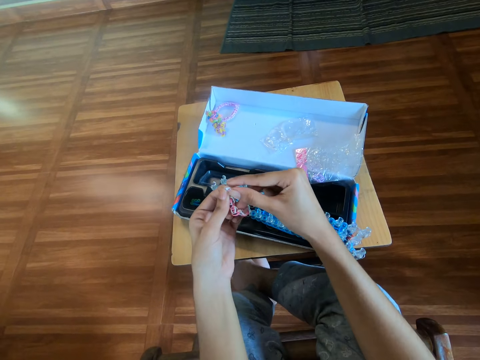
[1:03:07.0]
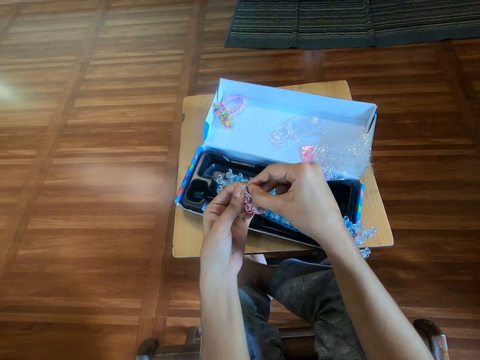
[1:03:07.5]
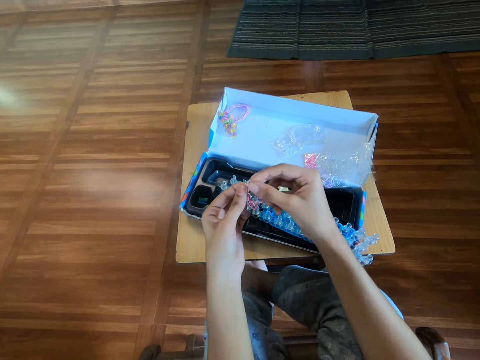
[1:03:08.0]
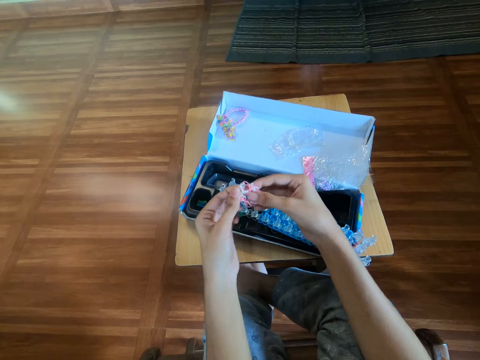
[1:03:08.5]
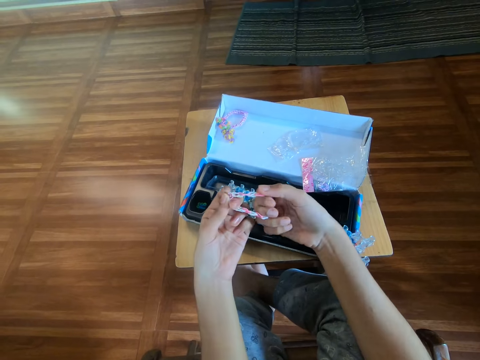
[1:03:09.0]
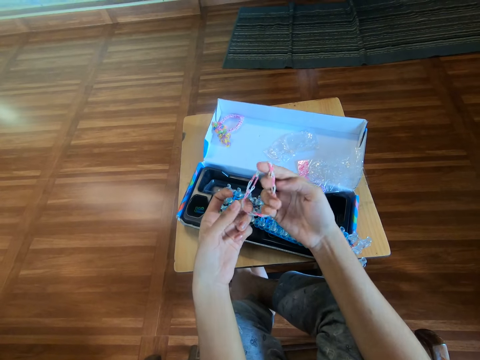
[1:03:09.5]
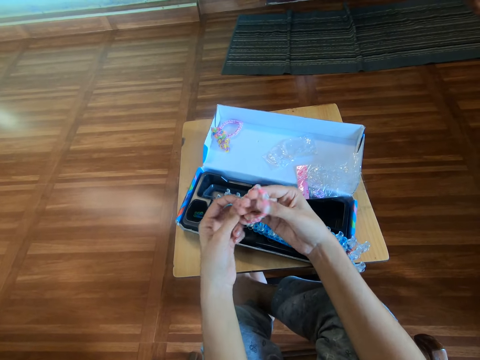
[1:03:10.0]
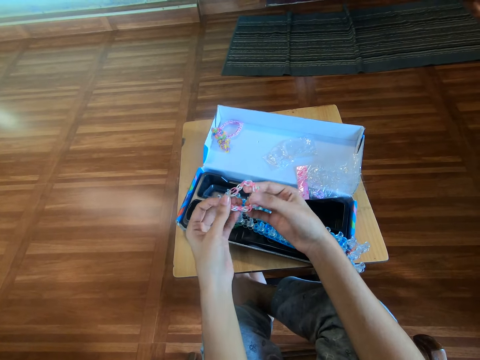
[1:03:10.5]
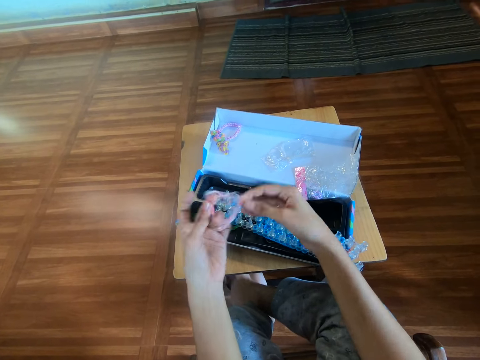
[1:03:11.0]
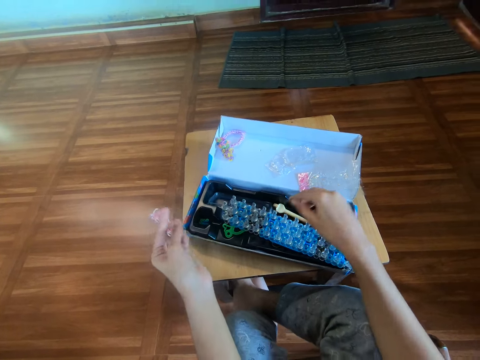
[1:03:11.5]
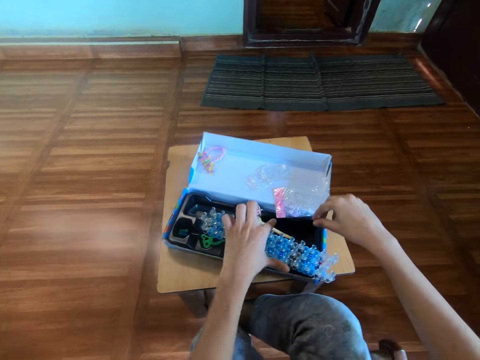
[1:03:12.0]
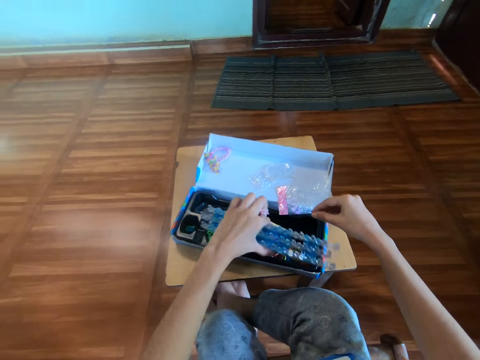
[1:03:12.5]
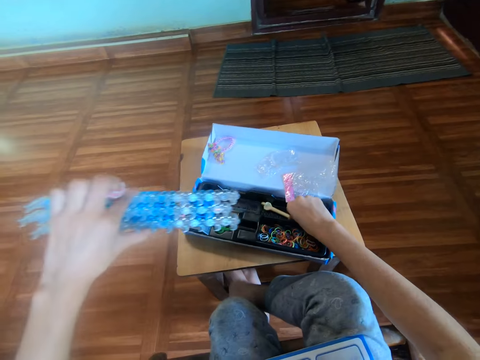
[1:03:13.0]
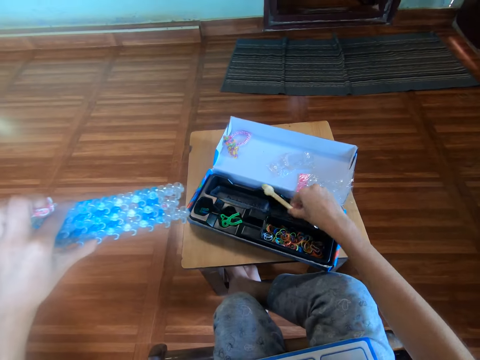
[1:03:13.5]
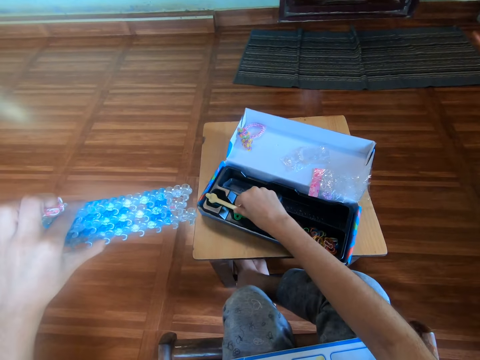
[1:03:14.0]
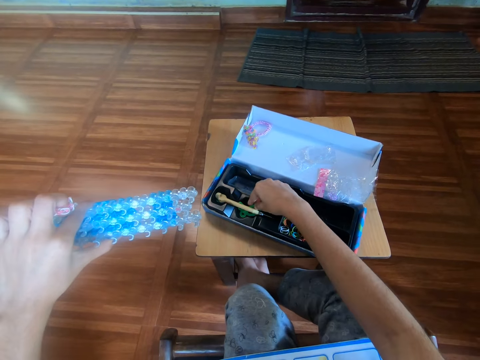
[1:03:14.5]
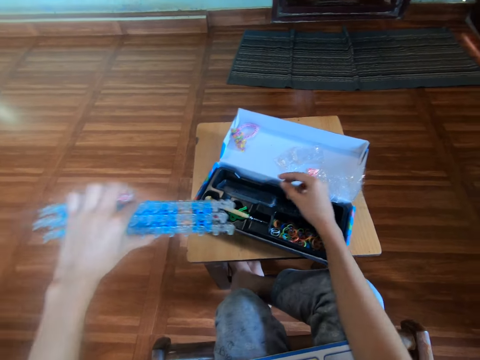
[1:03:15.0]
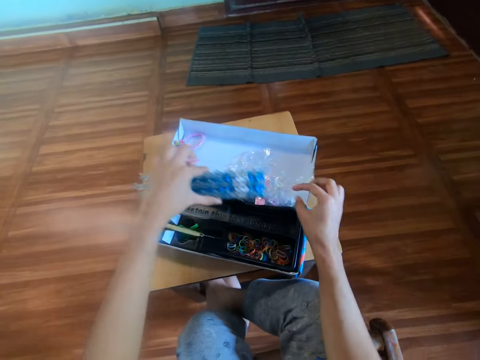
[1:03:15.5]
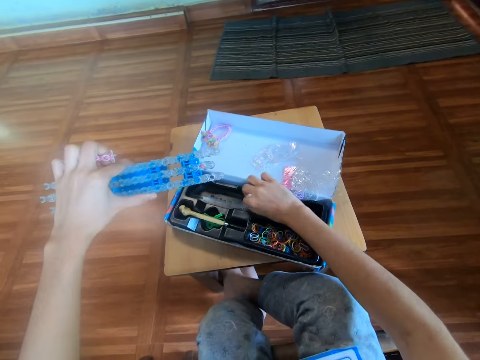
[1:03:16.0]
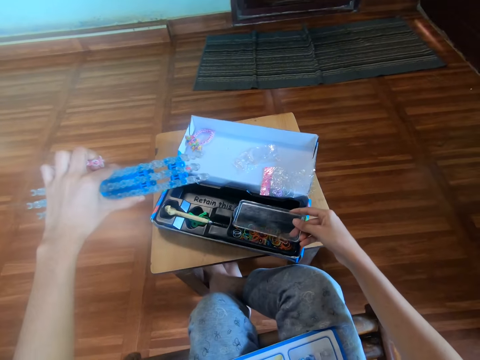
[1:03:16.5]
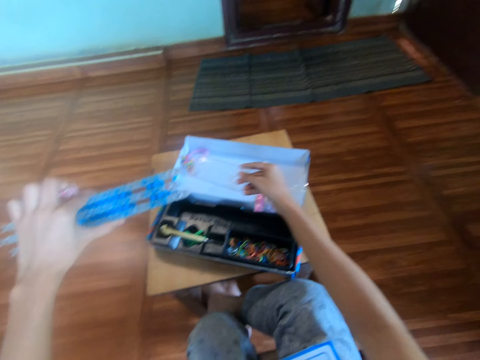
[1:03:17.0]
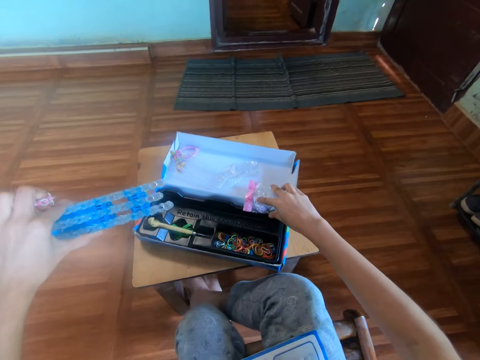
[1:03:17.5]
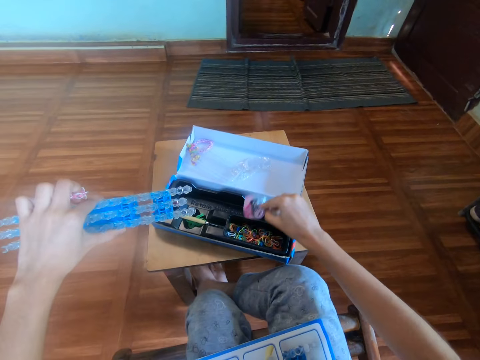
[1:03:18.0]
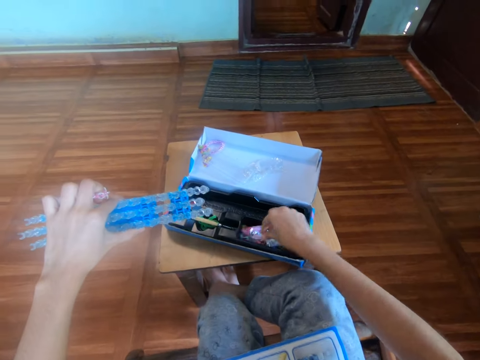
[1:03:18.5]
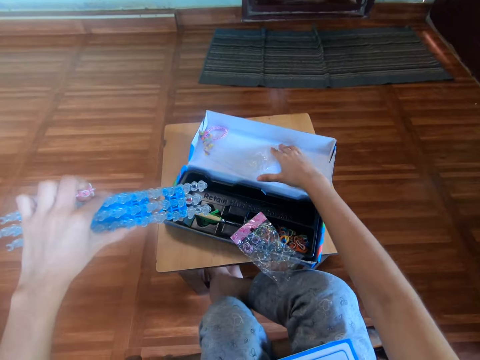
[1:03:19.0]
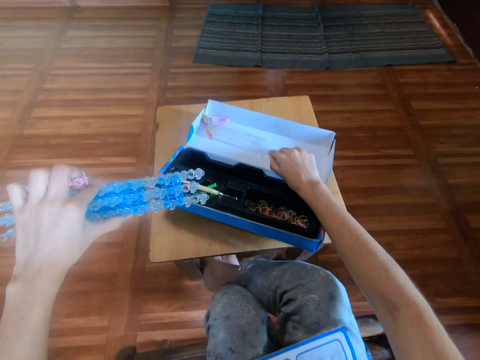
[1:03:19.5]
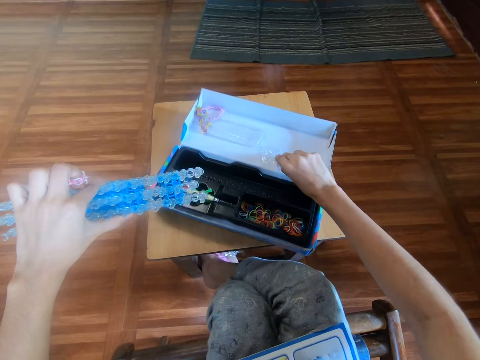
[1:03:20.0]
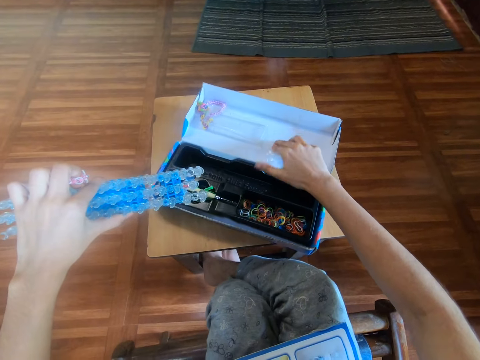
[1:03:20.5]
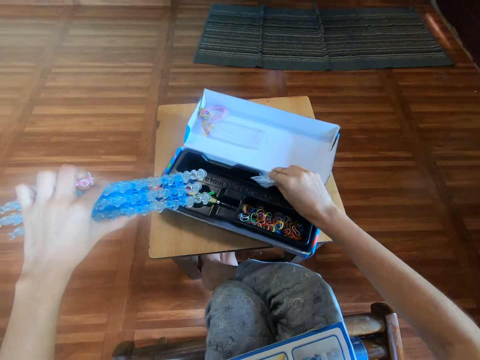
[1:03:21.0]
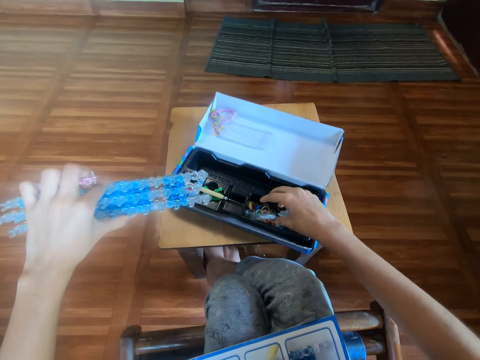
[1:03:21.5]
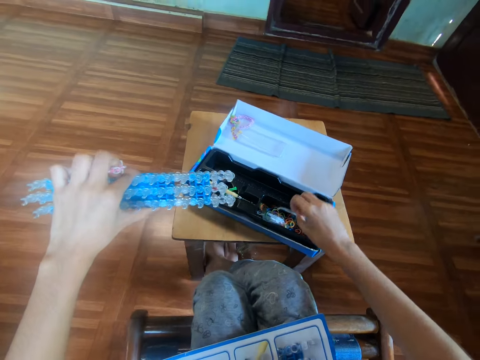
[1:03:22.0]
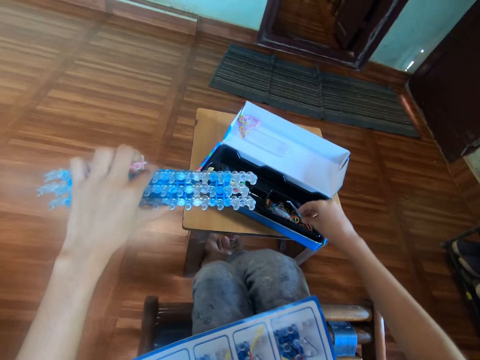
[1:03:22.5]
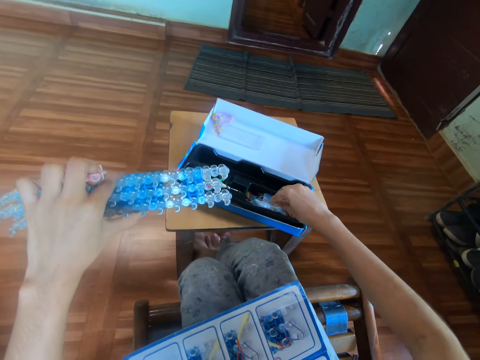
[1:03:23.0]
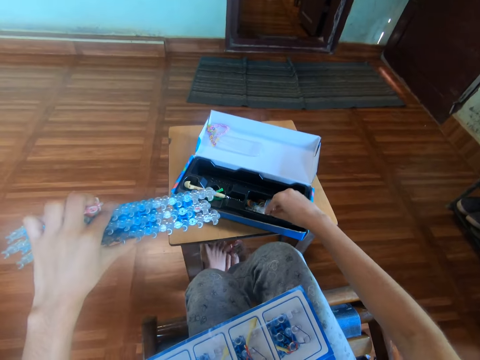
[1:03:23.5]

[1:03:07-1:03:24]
The camera wearer stretches the bracelet with both hands. They hold a rubber band. They pick up the loom with the left hand. They hold the loom board. They move the hook in the pack with the right hand. They pick up a crochet grip. They pick up the plastic cover with the right hand. They throw the plastic cover on top of the loom band kit box with the right hand. They move a nylon with the right hand. They pick up a clear paper. They place the paper in the loom box kit. They move the other nylon with the right hand. They pick up a clear paper with loom clips. They place the paper in the loom box kit.

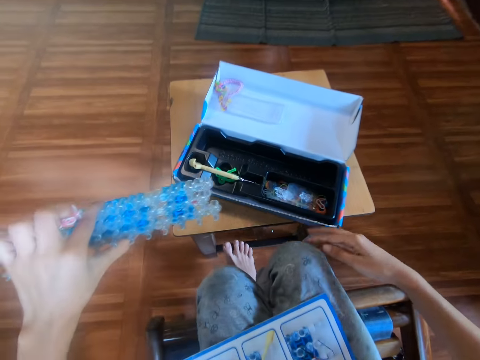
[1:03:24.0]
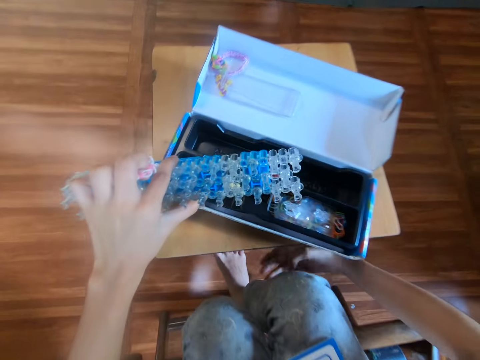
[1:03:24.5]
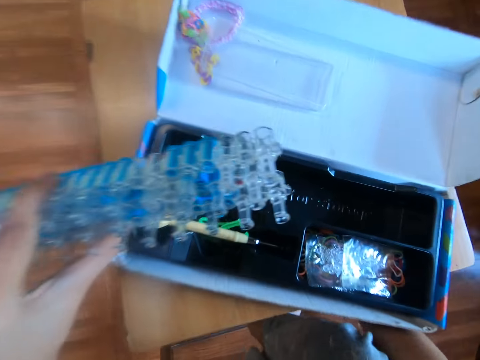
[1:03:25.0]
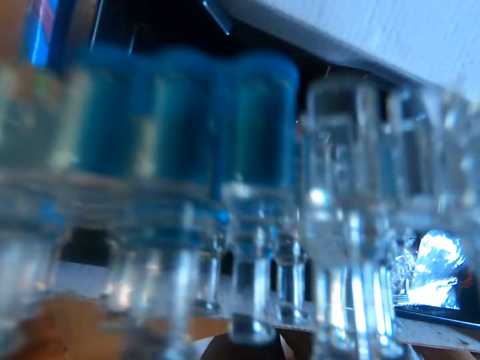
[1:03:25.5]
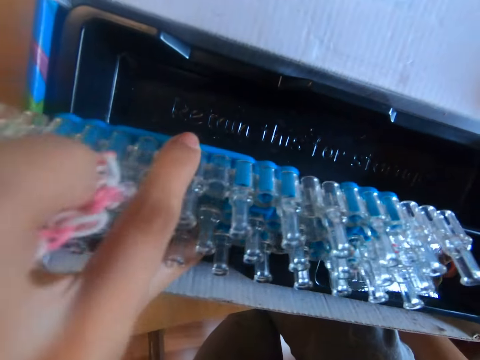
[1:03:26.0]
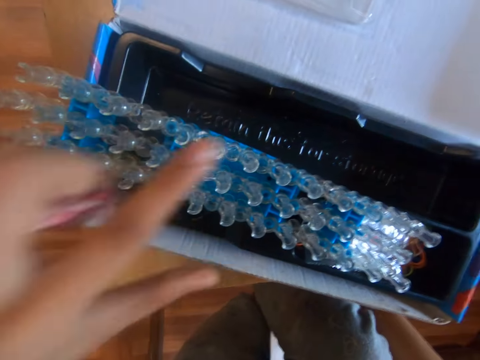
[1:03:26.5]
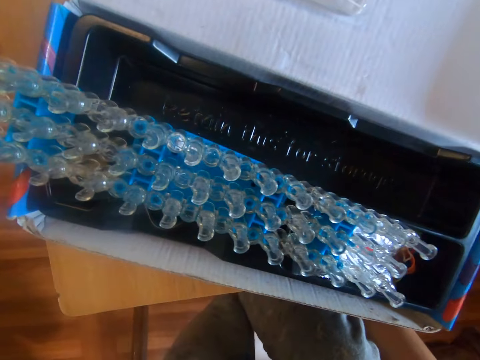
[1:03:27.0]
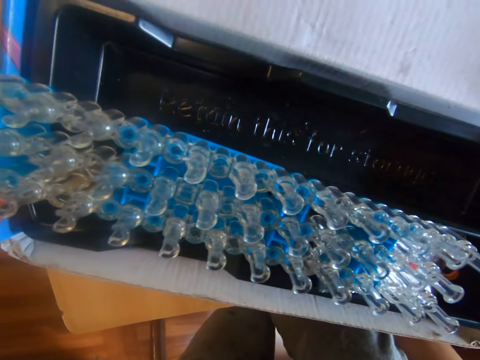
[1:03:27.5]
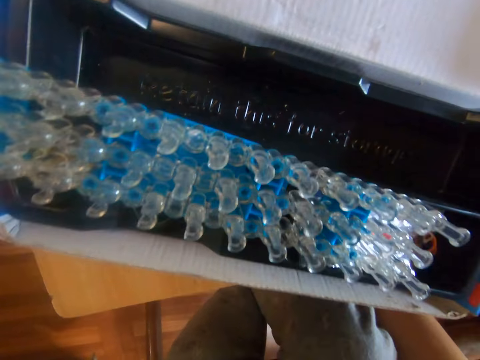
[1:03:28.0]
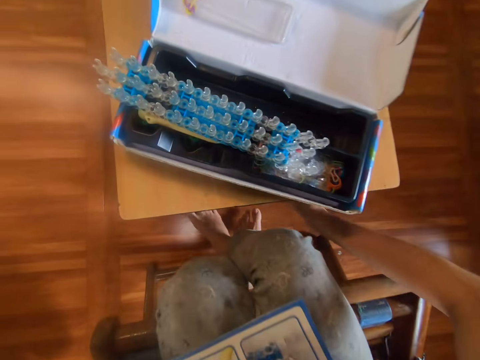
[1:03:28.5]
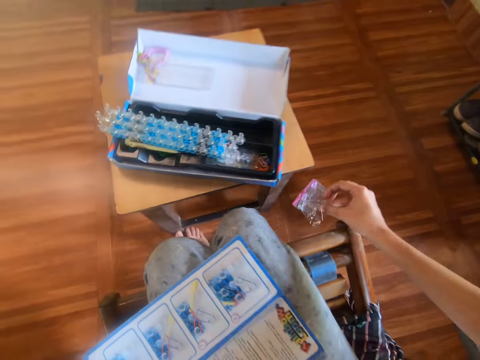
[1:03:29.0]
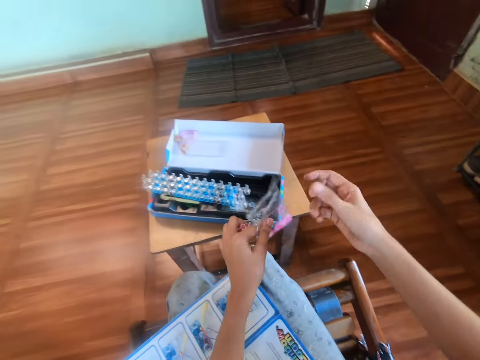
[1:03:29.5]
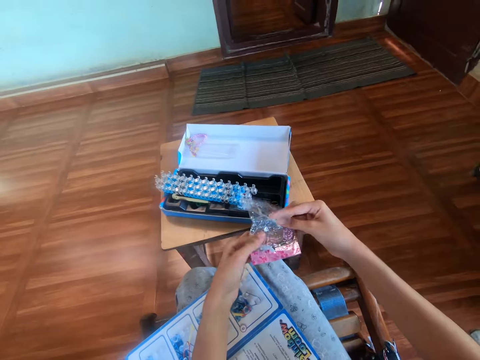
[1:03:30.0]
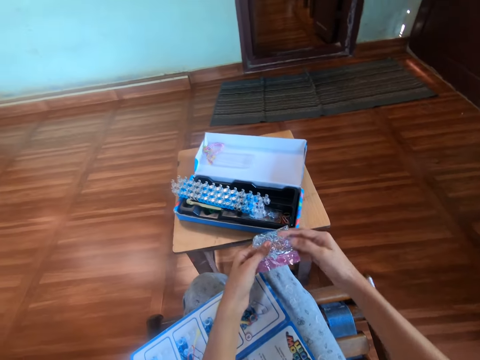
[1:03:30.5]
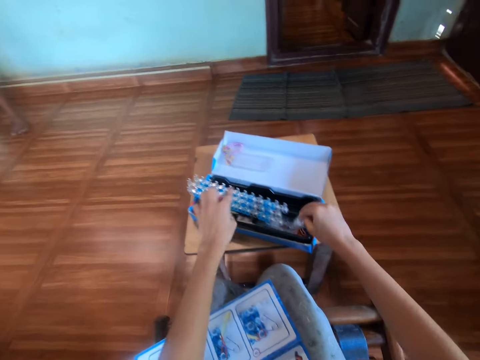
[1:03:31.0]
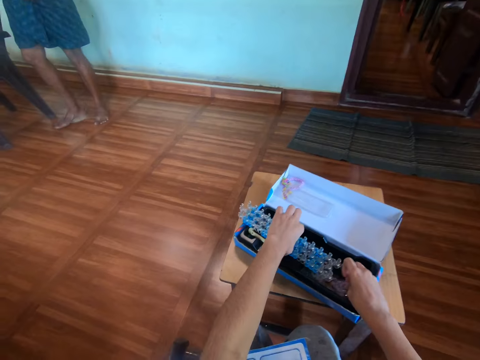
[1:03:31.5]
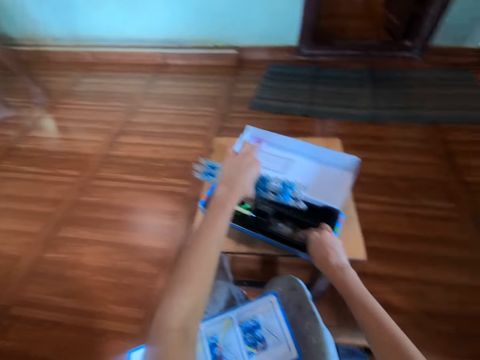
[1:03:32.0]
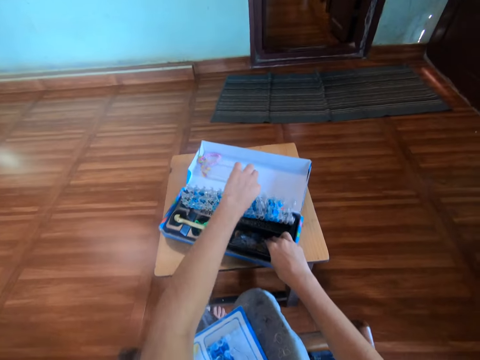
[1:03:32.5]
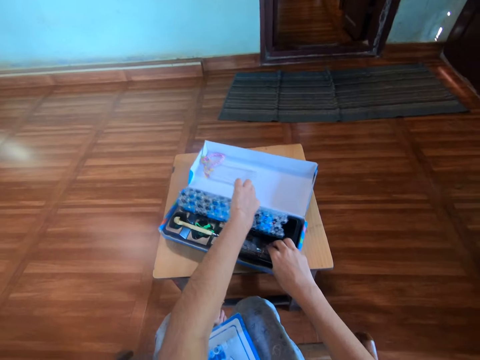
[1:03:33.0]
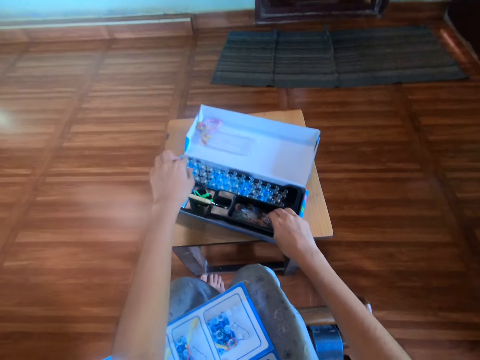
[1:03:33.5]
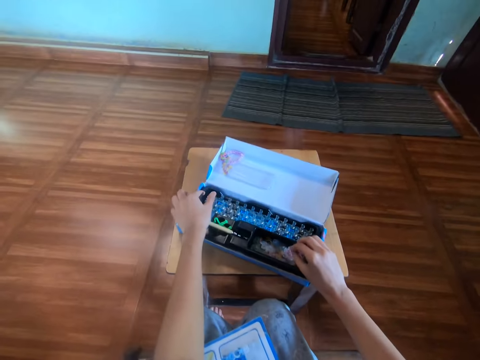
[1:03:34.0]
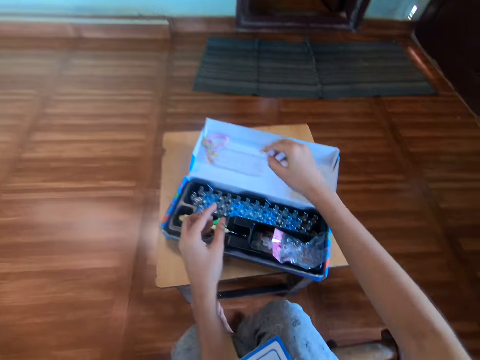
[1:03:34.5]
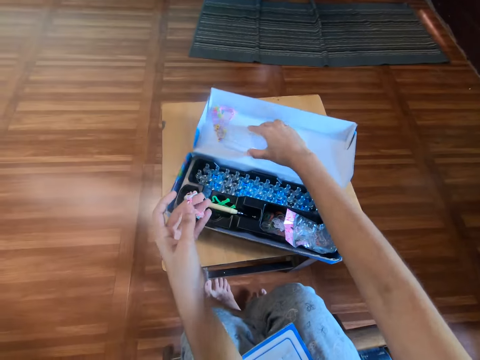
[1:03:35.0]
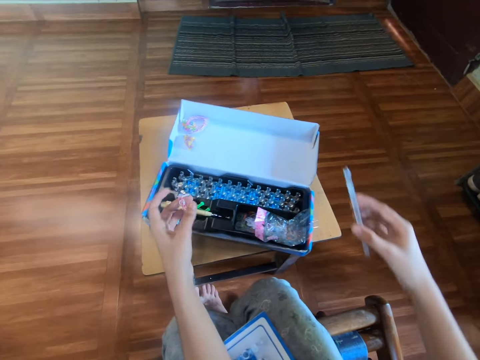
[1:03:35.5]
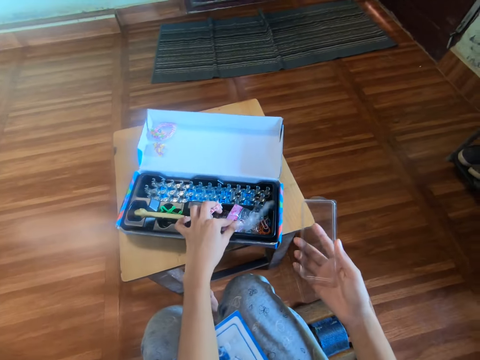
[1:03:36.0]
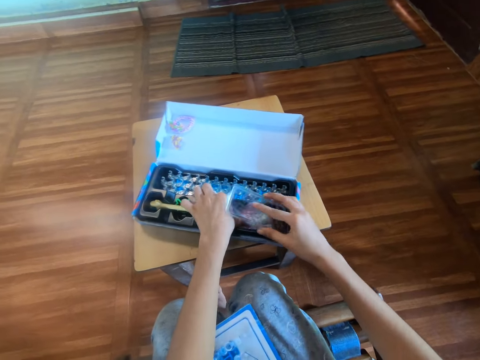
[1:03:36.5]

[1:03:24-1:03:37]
The camera wearer bends down. He stretches his hand down. He puts the rainbow loom on top of the loom box kit with his left hand. He picks up a nylon or clear paper from the floor with his right hand. He does so again. He folds the nylon with both hands. He puts the nylon in the pack with his right hand. He picks up the loom with his left hand. He drops the loom in the pack with his left hand. He picks the plastic cover from the pack with his right hand. He picks up the clear paper. He pushes the nylon in the pack with his left hand.
